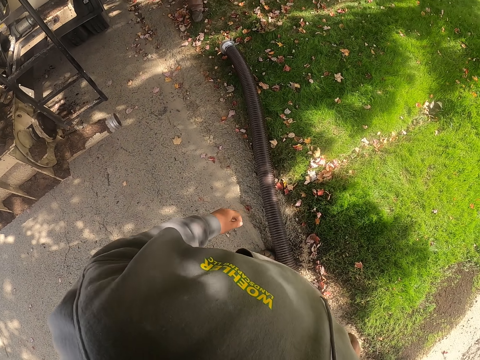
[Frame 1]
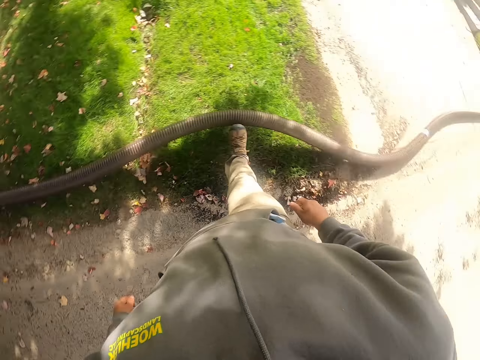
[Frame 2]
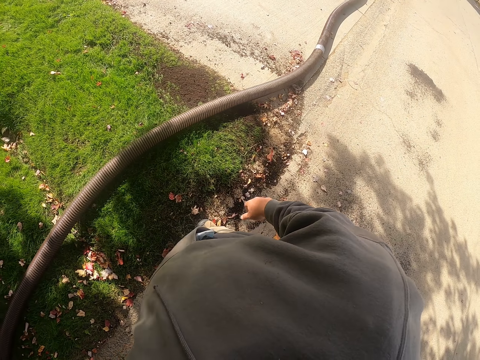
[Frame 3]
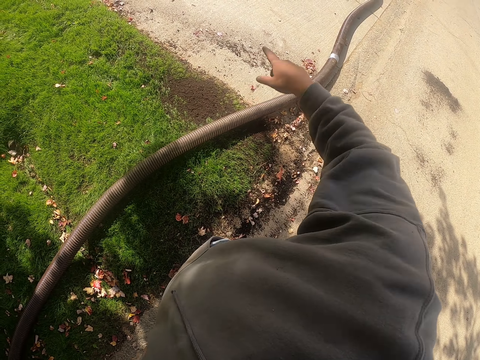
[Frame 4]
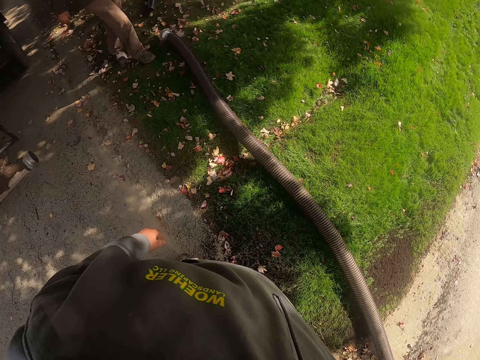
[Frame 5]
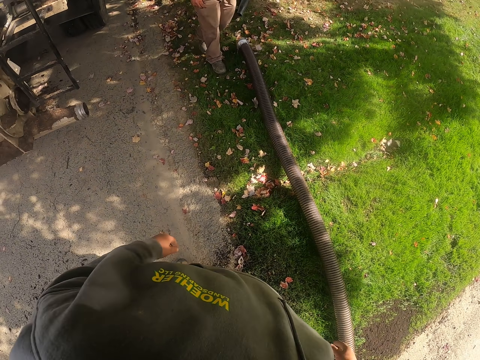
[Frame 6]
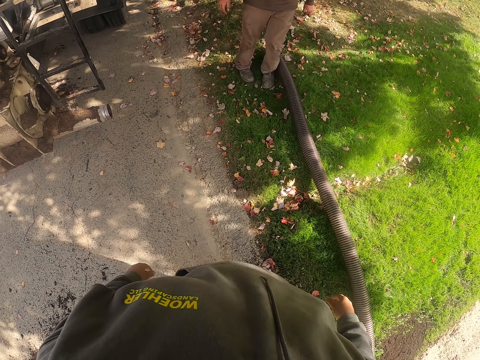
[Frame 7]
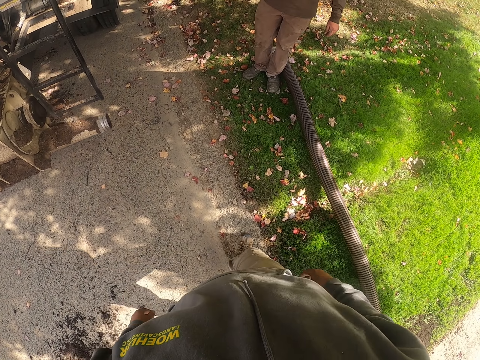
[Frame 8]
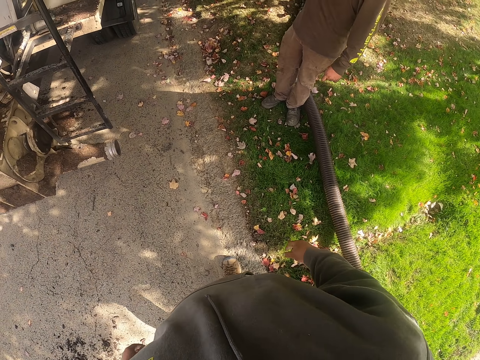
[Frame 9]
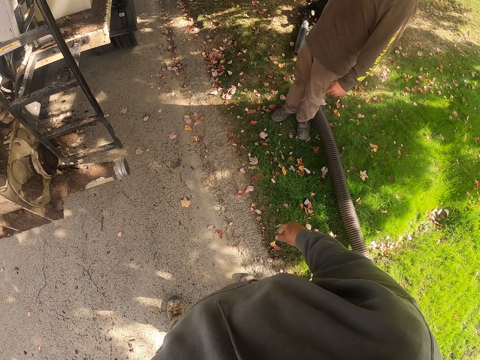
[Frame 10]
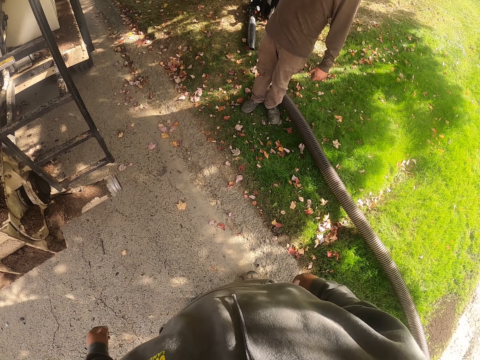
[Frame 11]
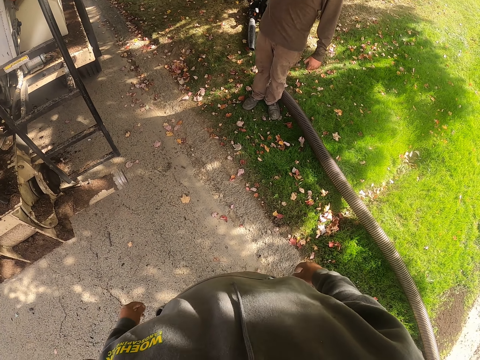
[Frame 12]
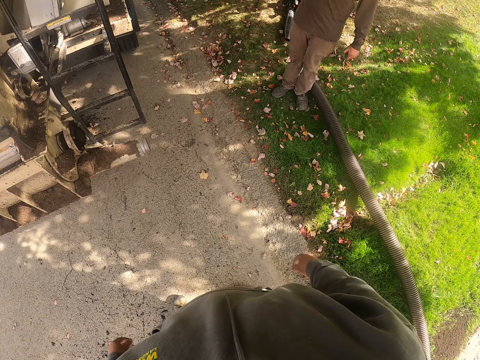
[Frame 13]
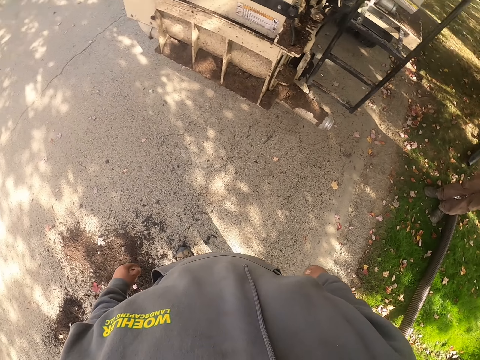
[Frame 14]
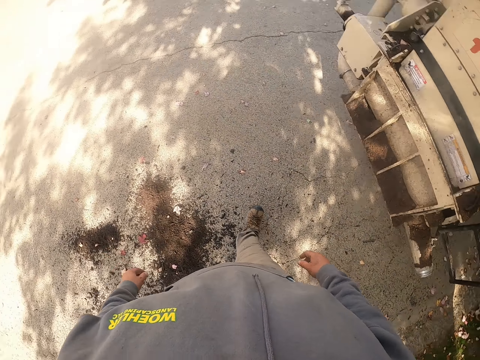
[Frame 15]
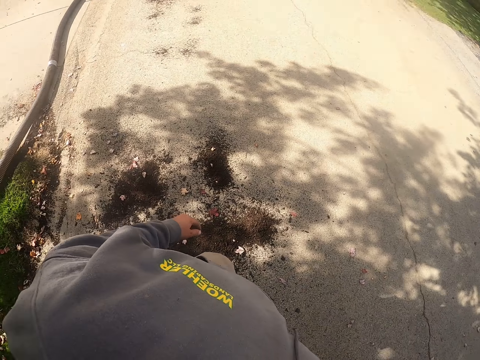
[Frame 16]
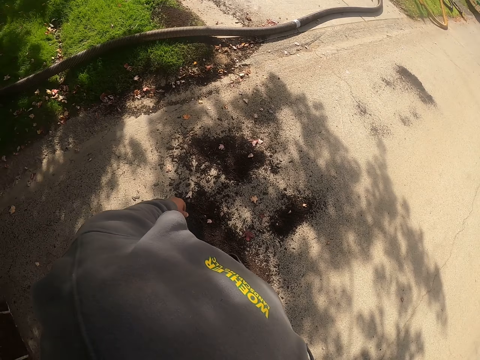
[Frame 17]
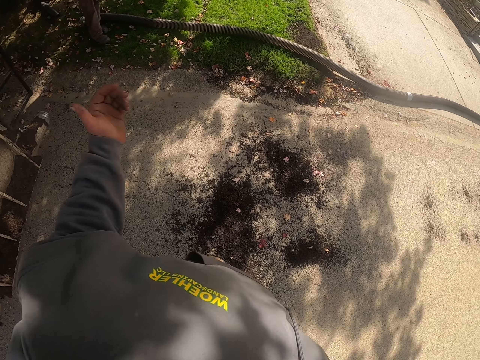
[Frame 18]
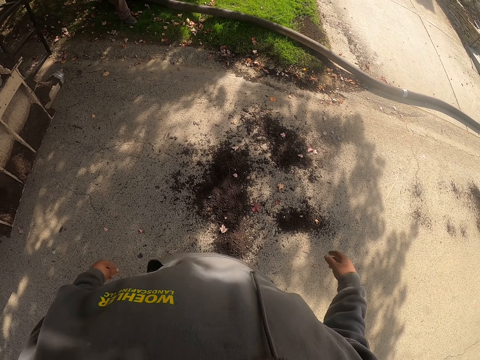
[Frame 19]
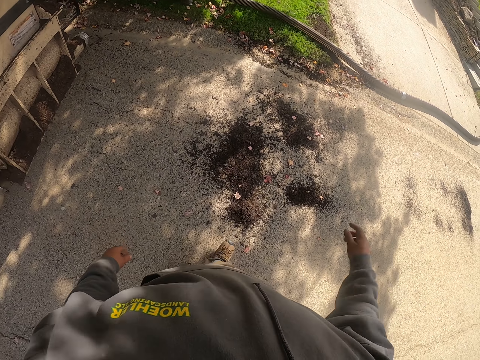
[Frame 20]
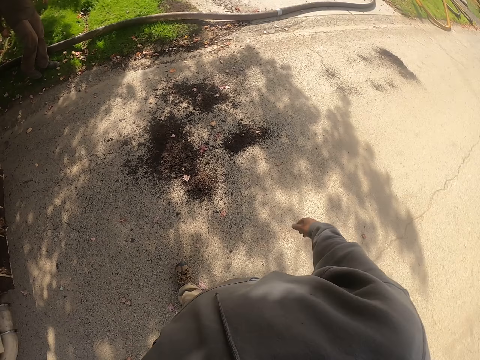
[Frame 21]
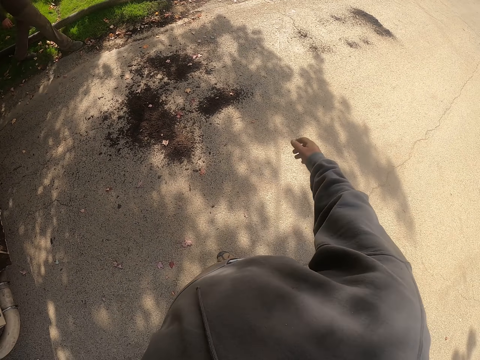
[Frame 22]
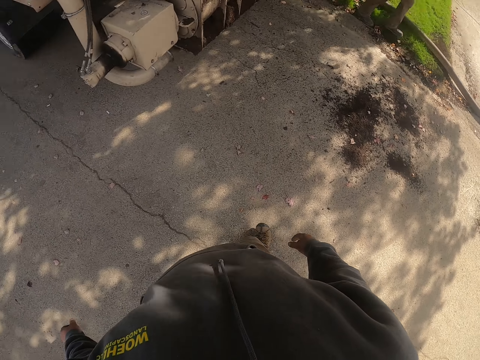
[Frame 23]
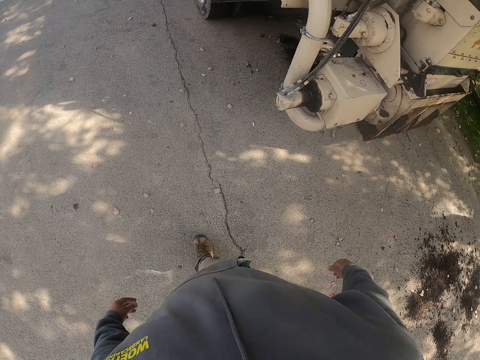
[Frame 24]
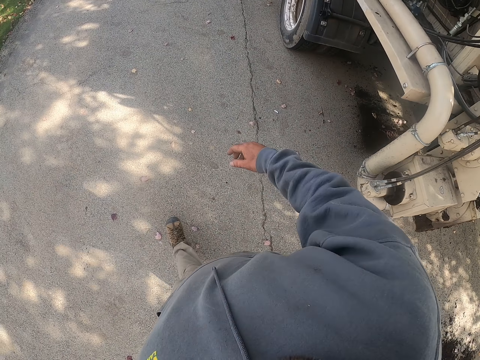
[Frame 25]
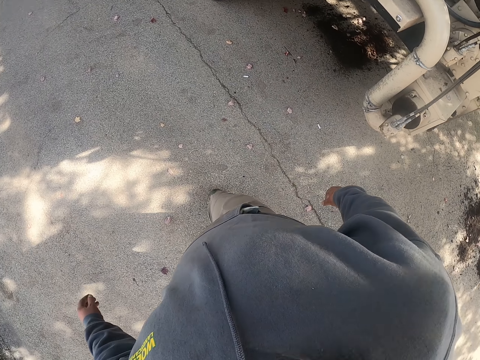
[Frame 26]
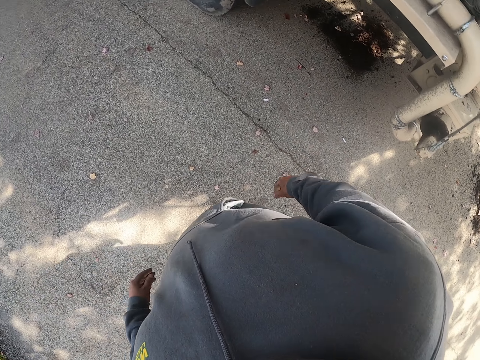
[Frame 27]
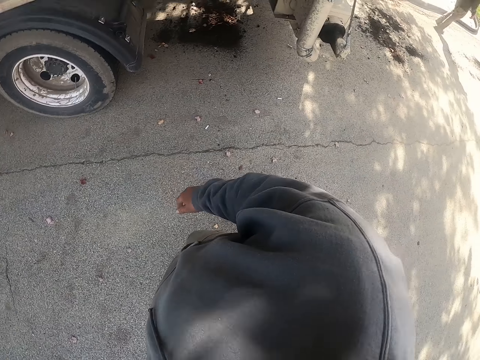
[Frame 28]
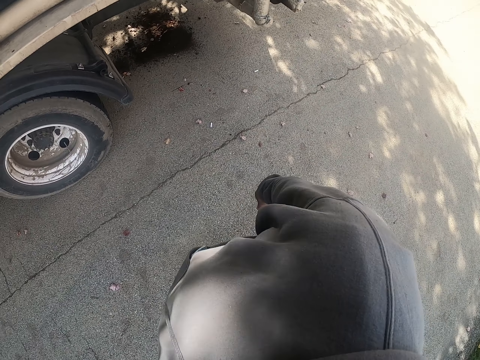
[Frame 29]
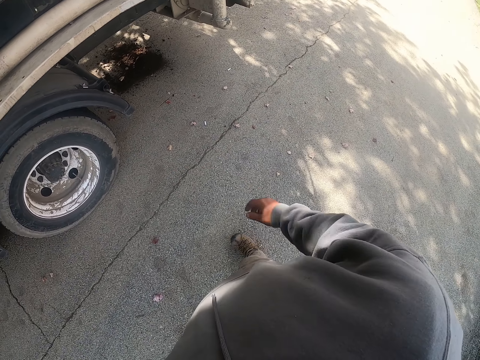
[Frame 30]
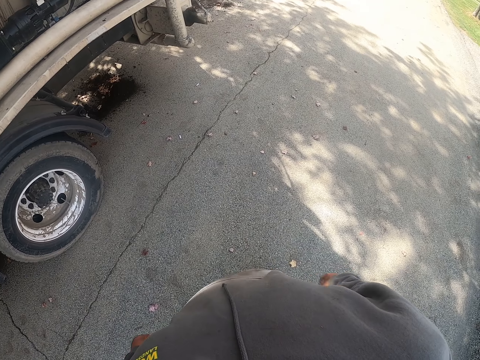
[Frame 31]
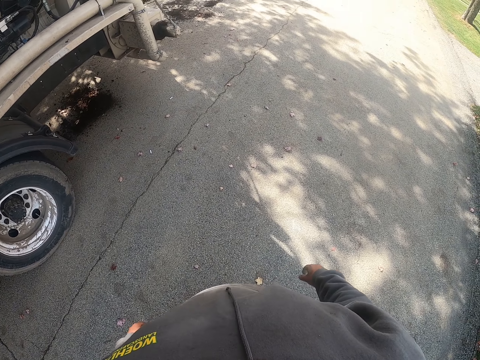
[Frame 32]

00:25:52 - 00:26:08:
The camera wearer hits the pipe with his leg. A man stands in the compound. The camera wearer moves his hands. The man walks around the compound. The camera wearer walks around the compound. He moves his hands. The man walks around the compound. The camera wearer walks around the compound.

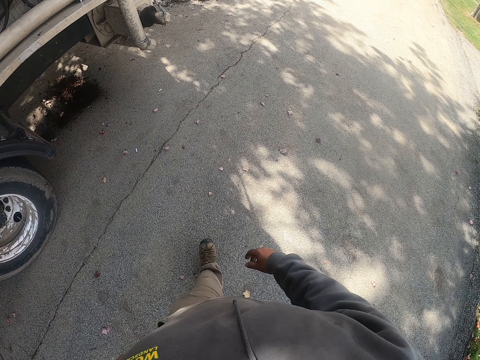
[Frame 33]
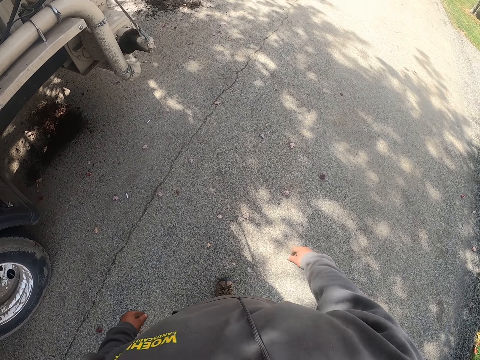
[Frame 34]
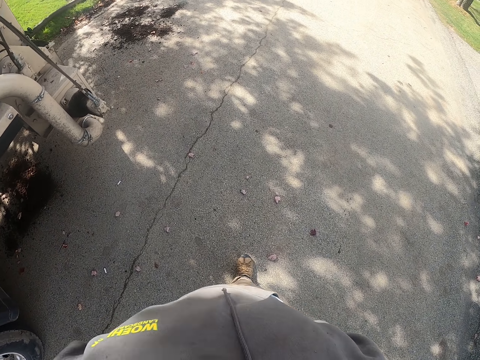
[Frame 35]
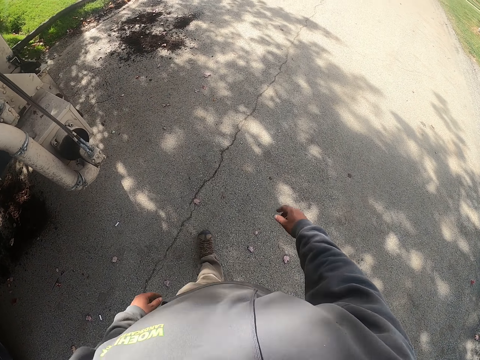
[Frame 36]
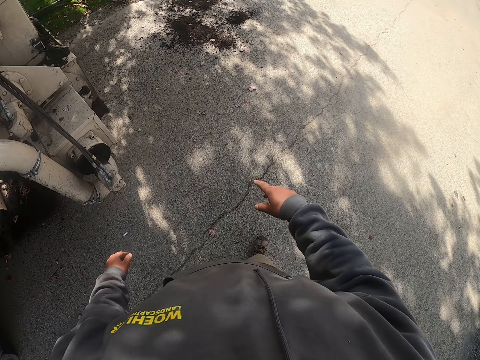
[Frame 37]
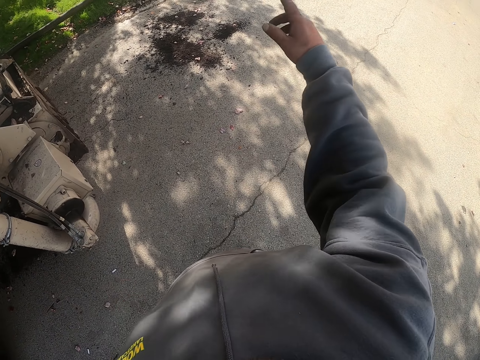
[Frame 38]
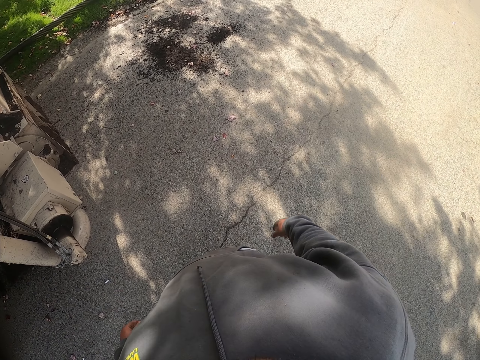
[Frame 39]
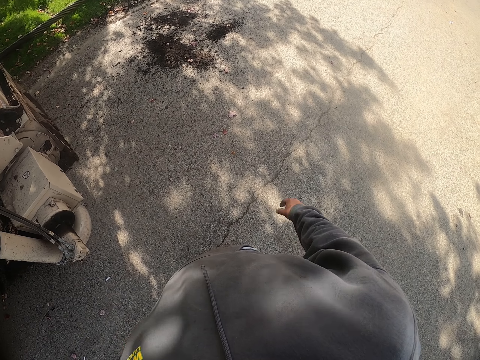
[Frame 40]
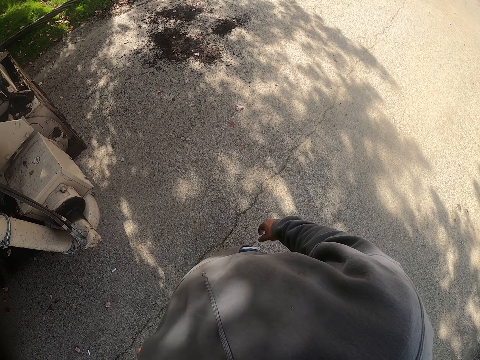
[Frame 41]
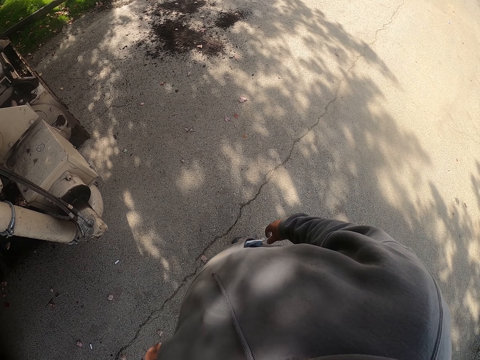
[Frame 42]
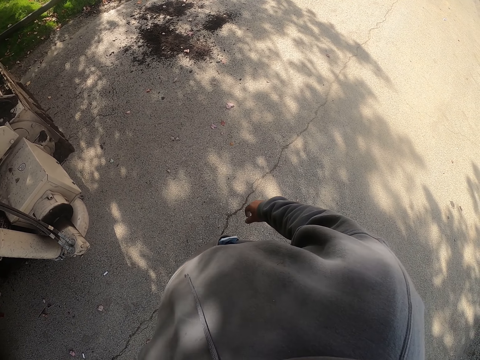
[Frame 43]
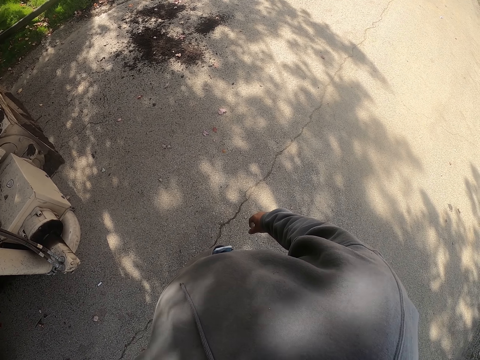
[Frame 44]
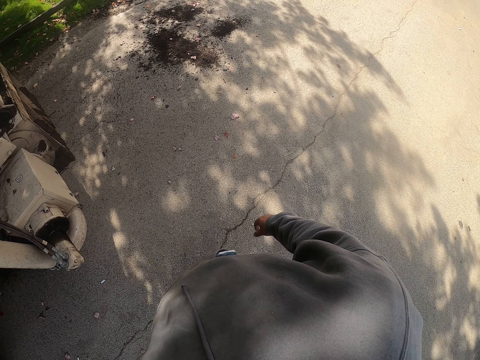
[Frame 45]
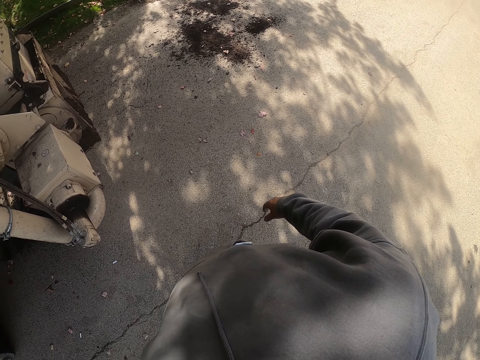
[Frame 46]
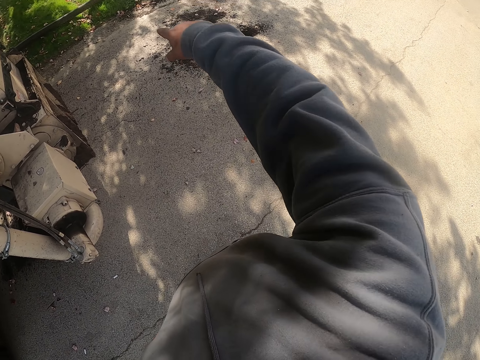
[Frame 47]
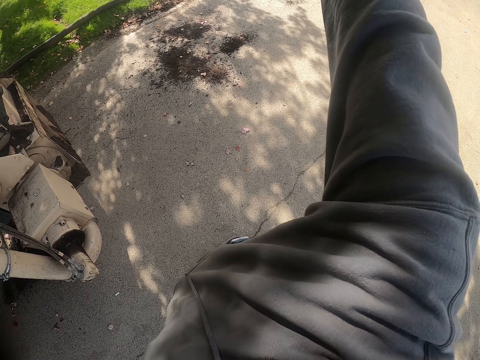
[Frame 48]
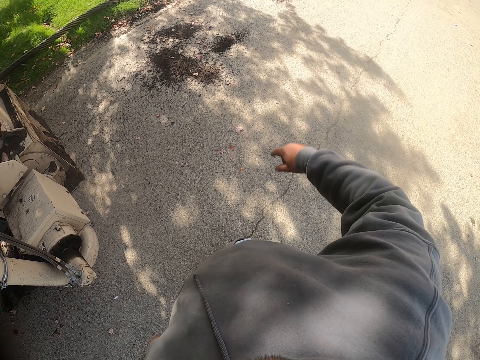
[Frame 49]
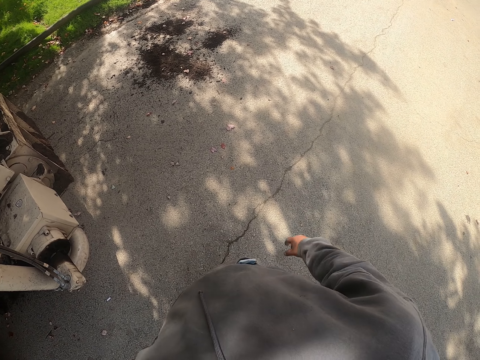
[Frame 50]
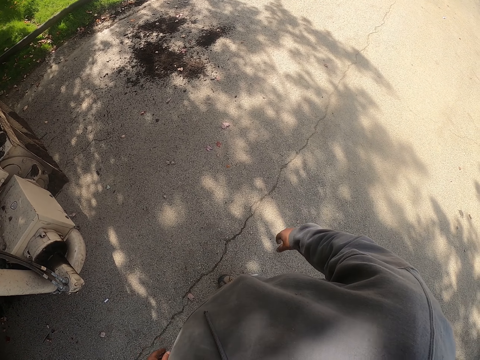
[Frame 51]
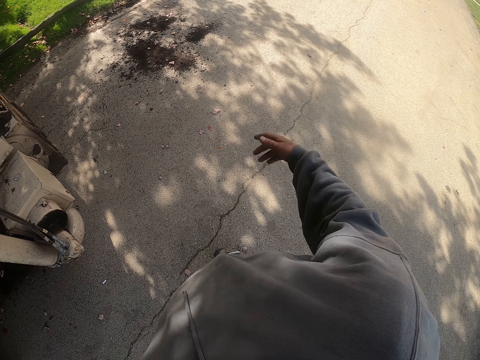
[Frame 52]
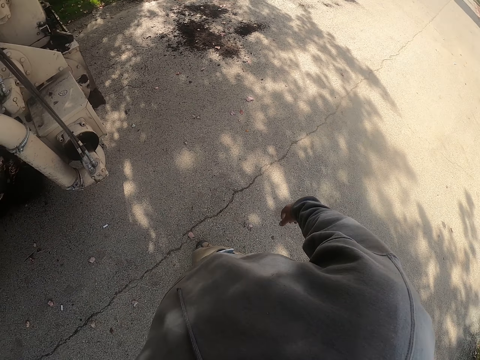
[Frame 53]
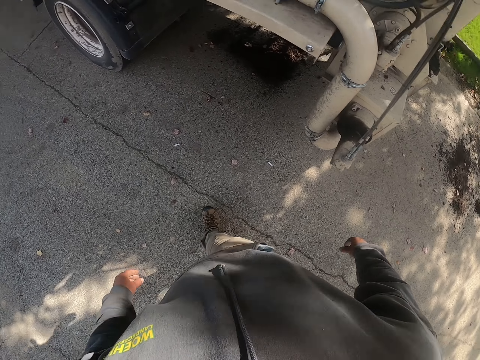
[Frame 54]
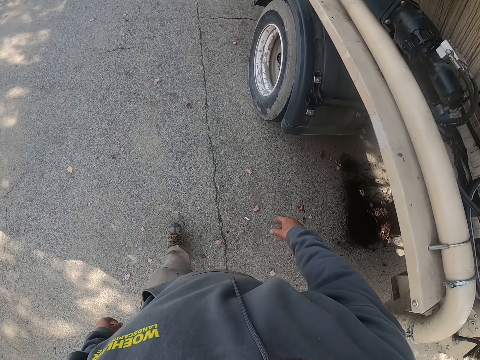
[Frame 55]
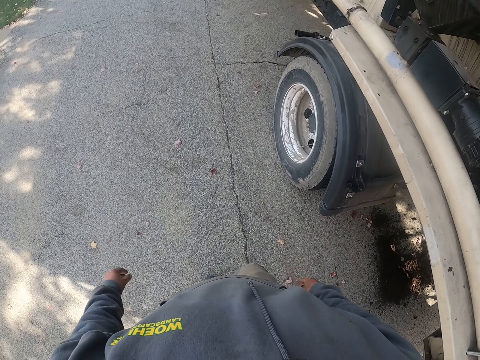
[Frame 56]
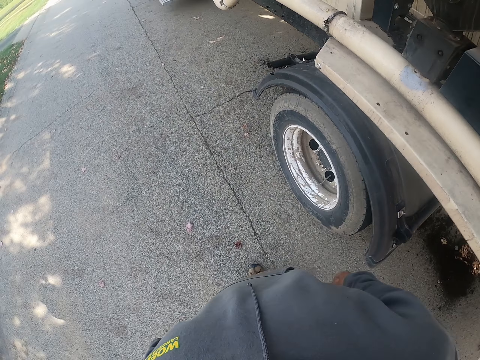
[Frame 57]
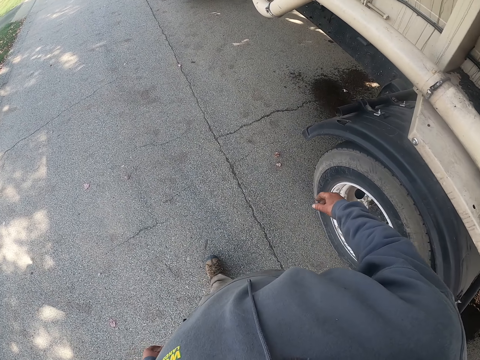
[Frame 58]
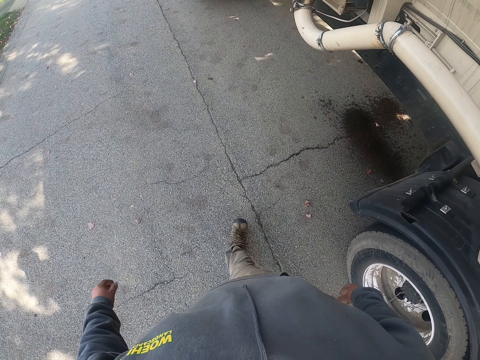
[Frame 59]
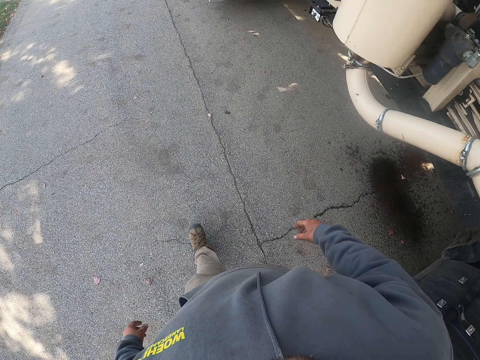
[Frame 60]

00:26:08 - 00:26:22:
The camera wearer moves his hands. He walks around the compound.
